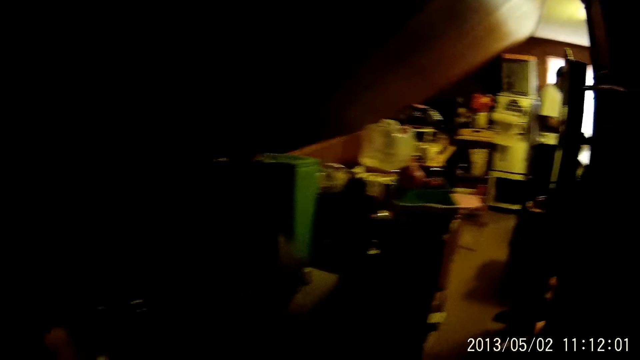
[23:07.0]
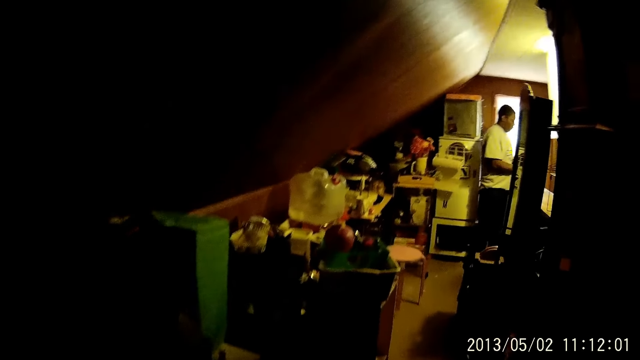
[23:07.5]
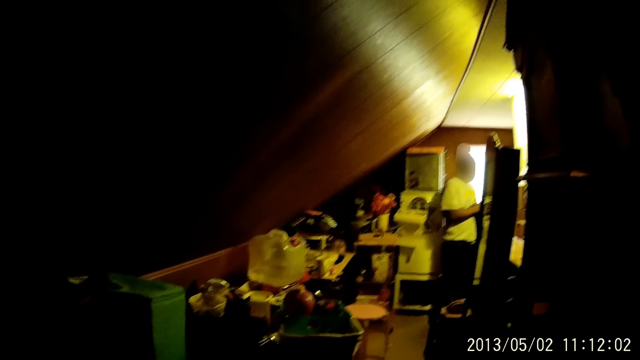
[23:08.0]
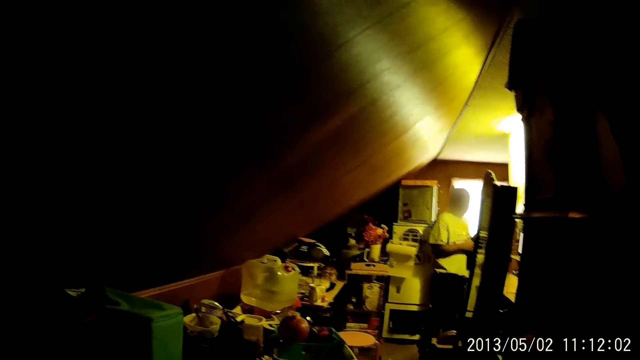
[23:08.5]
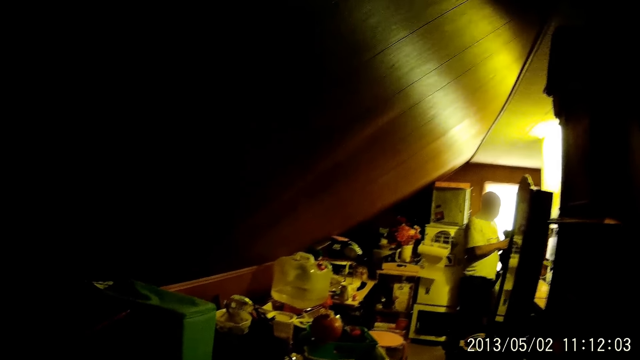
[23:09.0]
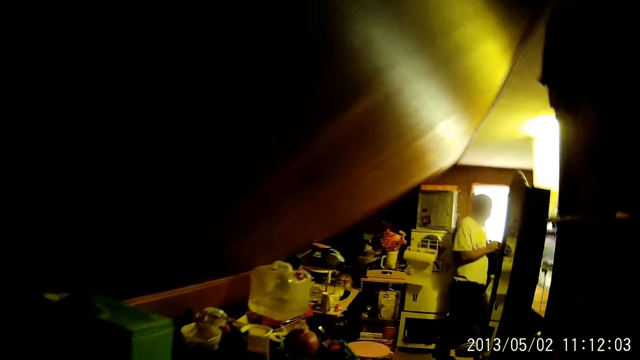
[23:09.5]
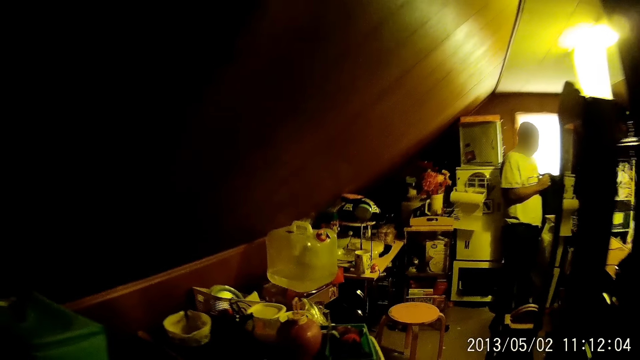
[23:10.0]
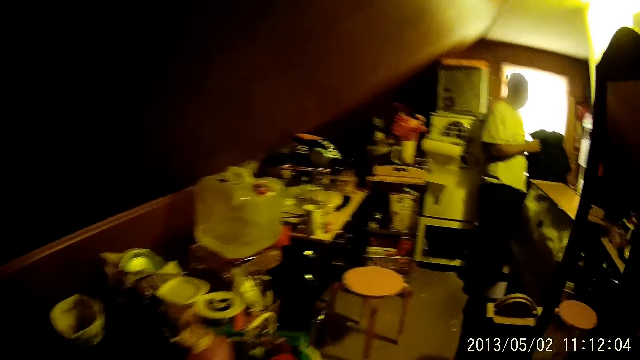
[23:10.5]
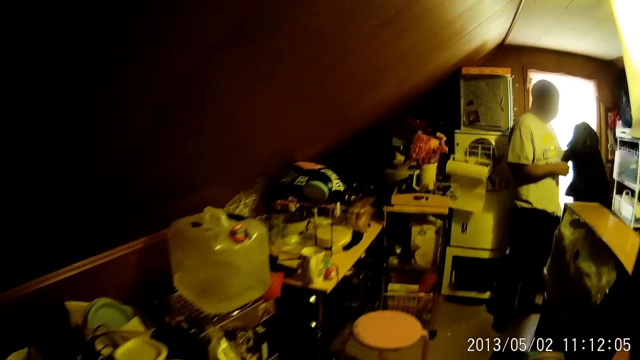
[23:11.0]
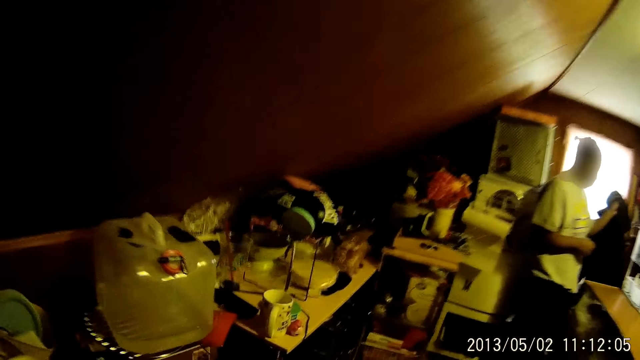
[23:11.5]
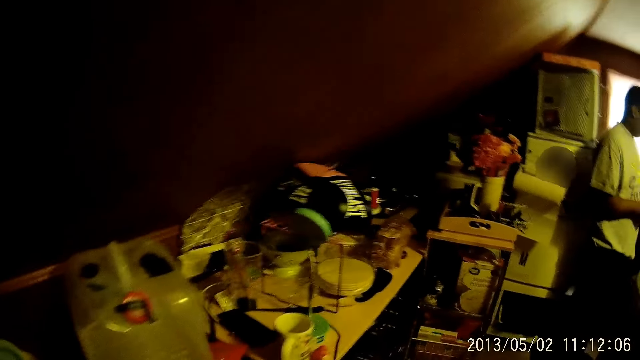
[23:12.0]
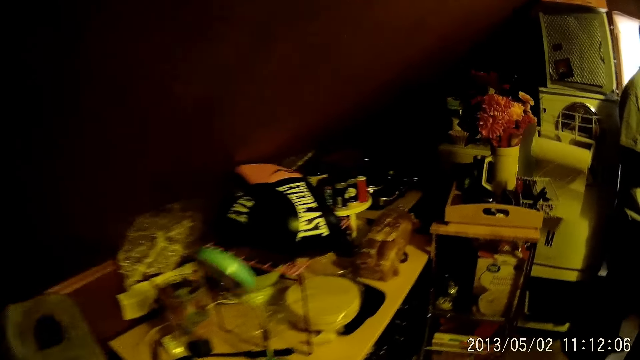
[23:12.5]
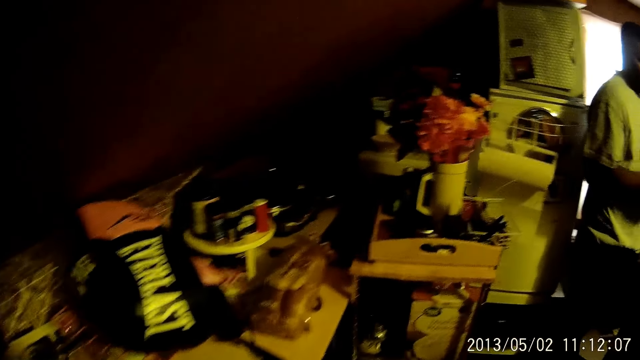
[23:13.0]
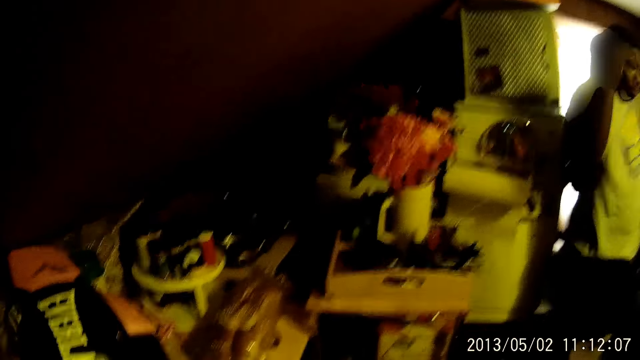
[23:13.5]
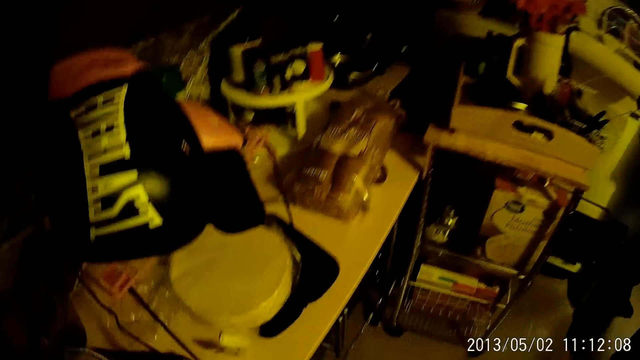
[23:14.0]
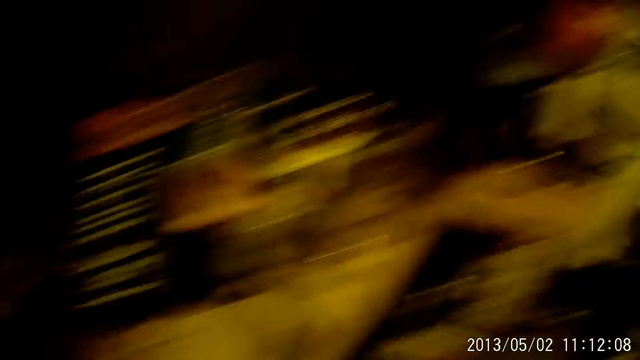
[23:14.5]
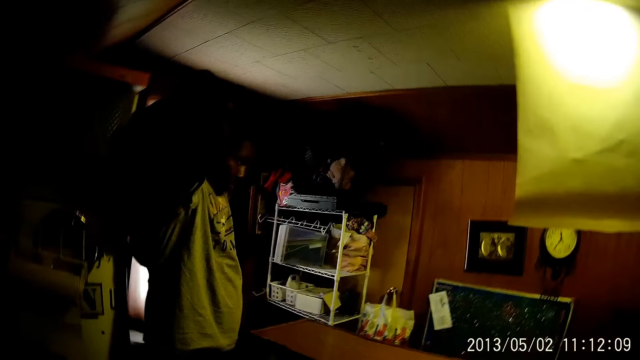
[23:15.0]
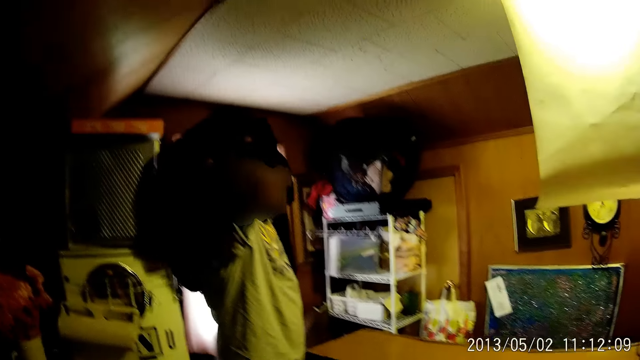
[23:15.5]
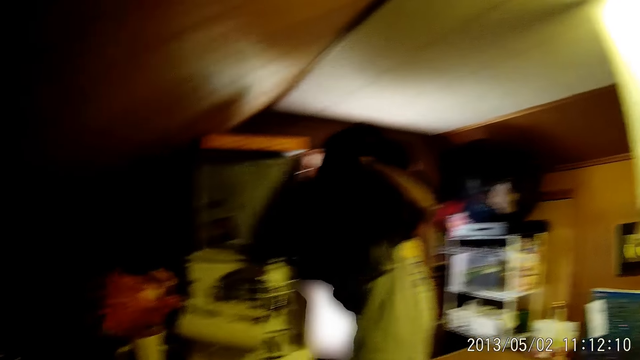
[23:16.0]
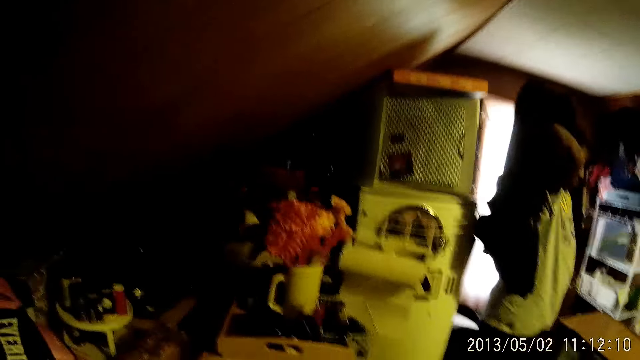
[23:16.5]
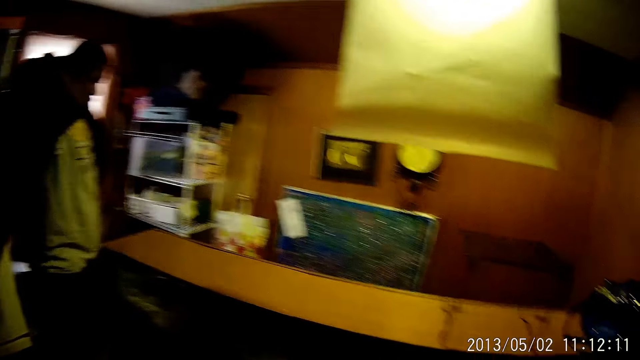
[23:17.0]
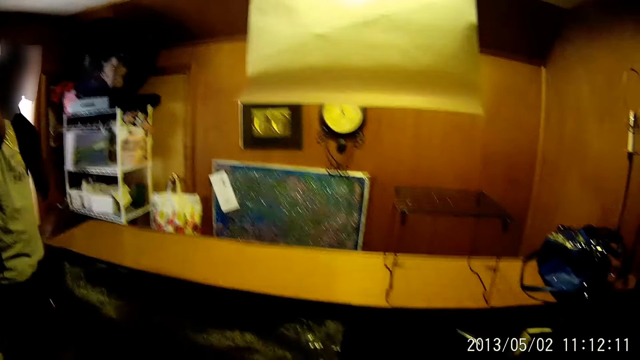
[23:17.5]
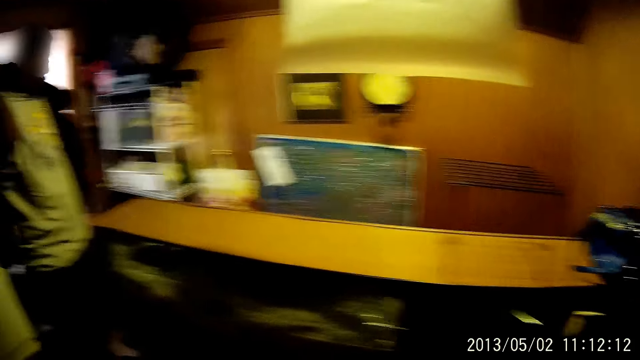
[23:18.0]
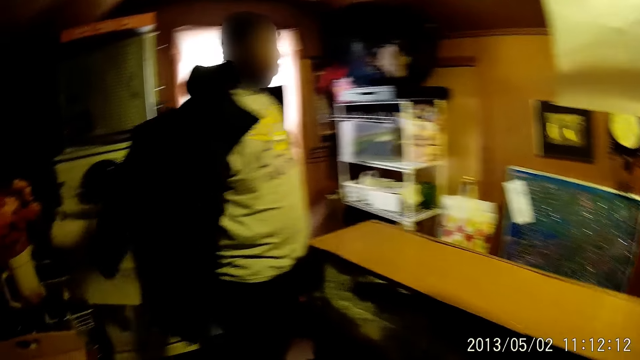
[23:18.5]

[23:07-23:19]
A man wears a black jacket with both hands.

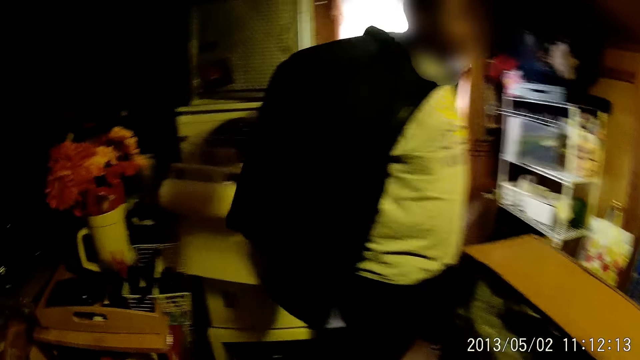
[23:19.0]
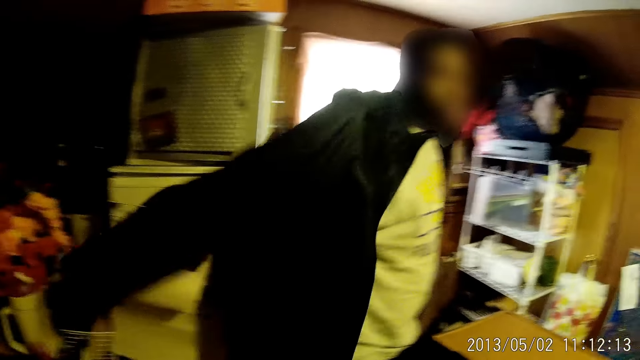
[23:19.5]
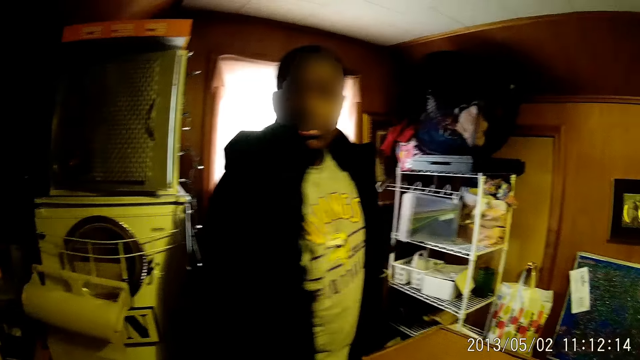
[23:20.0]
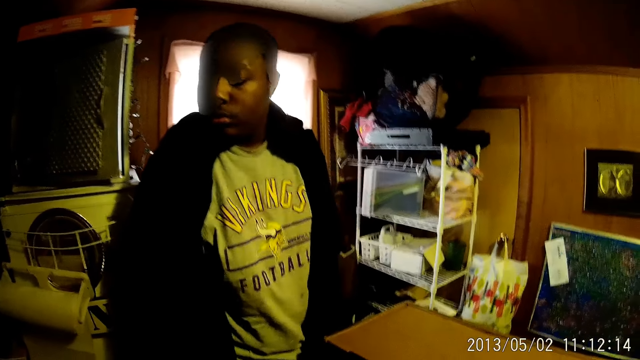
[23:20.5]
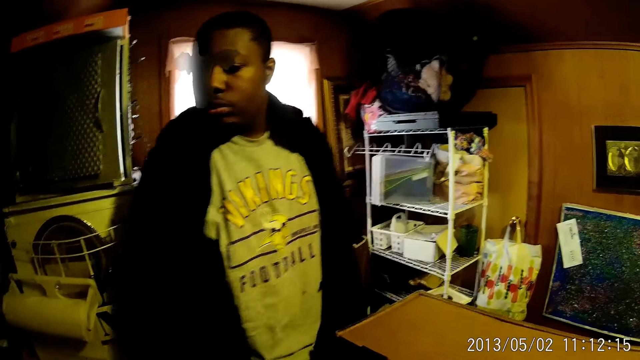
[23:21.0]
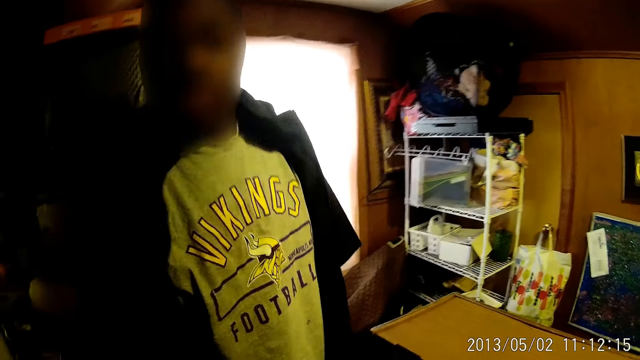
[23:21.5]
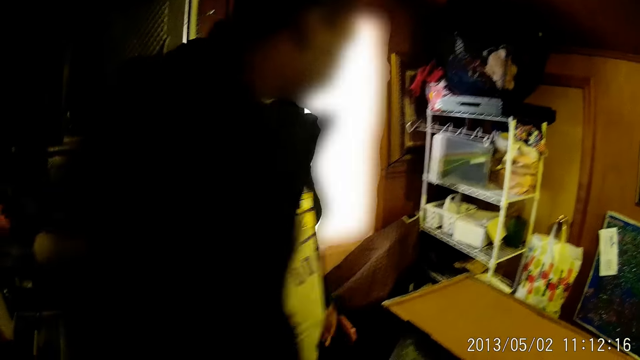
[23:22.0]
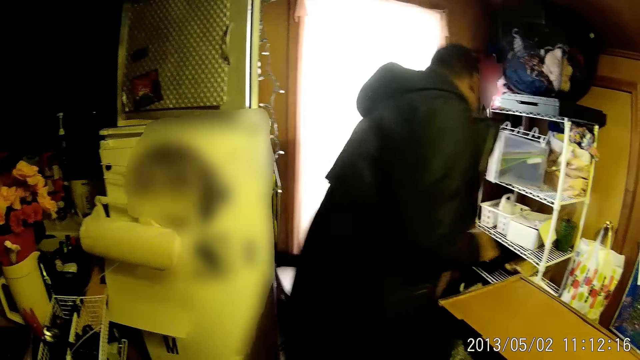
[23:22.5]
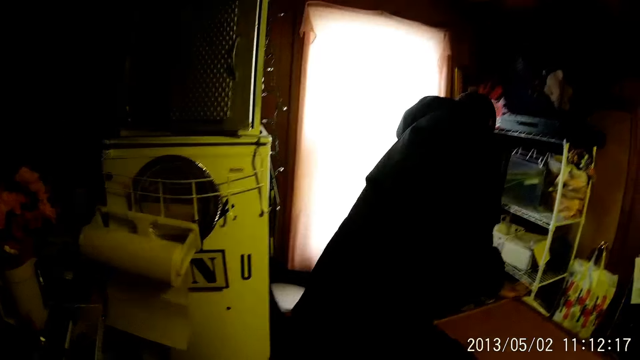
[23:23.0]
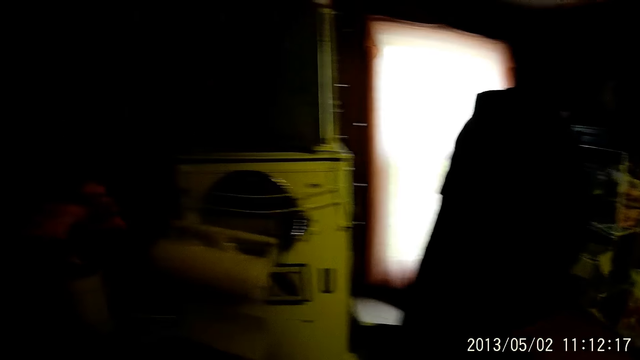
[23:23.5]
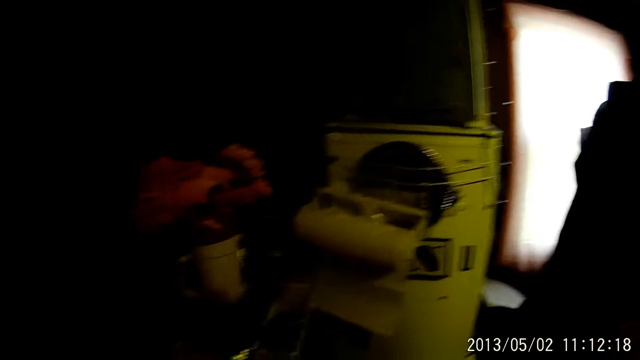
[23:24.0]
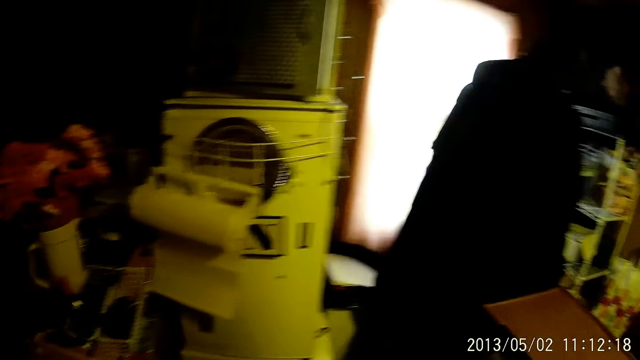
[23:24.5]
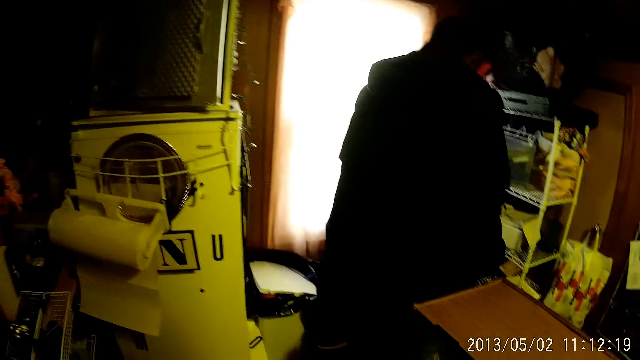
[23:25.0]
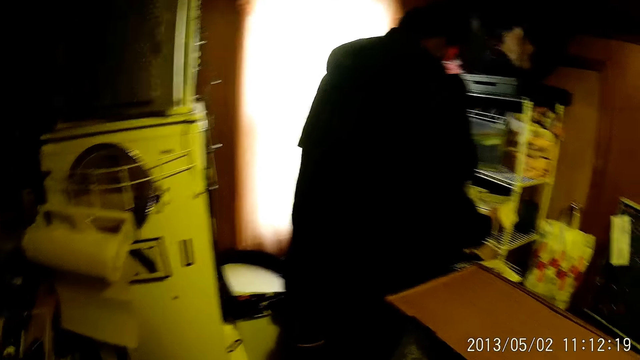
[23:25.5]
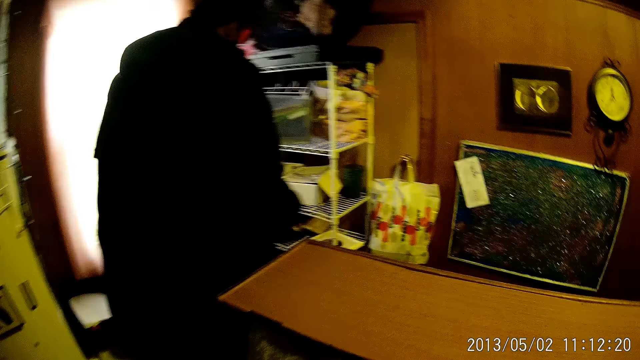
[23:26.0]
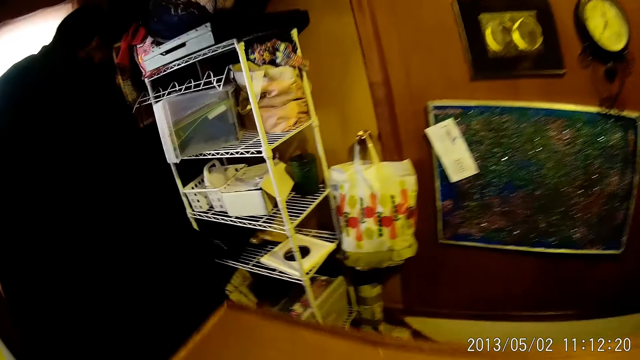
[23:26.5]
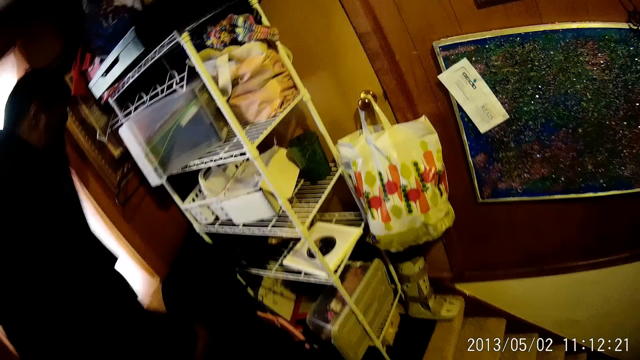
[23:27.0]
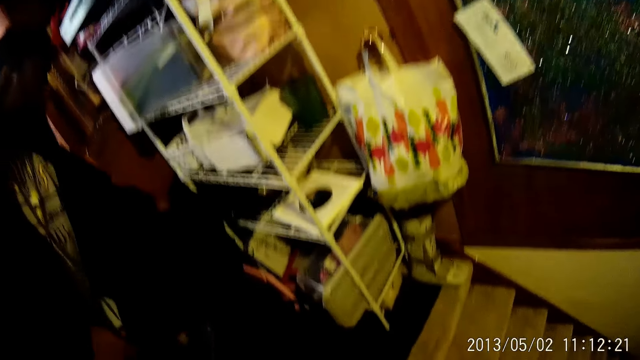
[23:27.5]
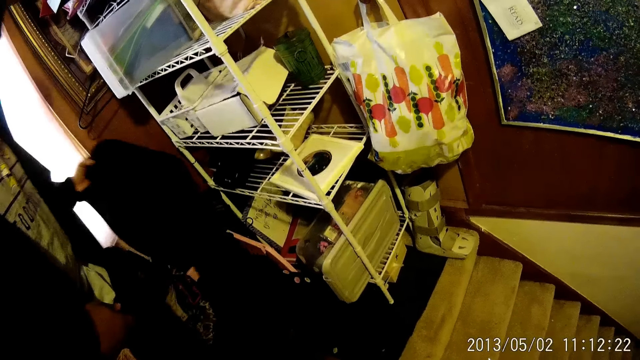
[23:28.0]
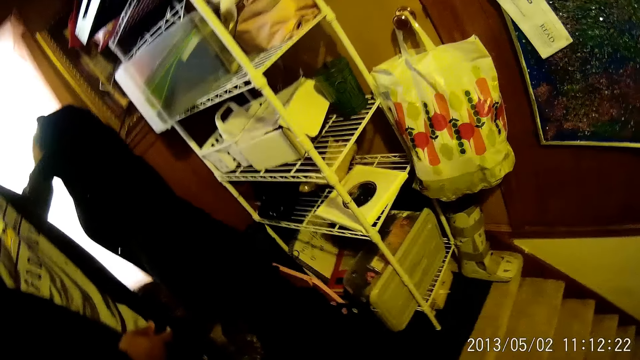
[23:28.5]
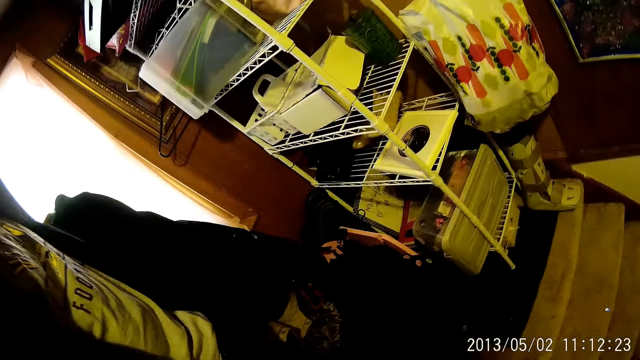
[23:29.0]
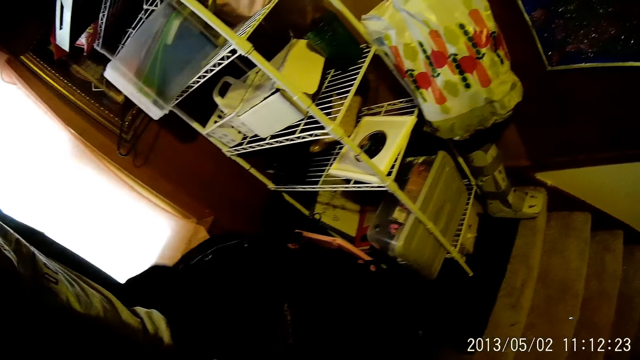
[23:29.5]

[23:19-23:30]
The man places his right hand on a table, picks up a jacket from a shelf with his left hand, and drops the jacket on the shelf with his left hand.
